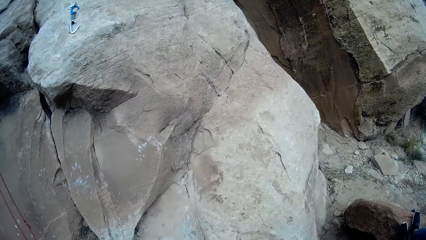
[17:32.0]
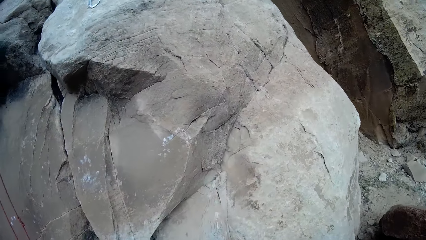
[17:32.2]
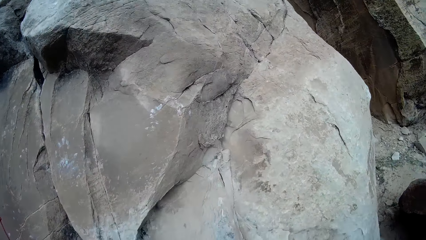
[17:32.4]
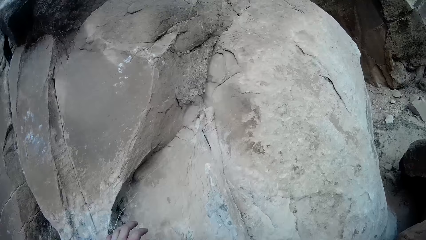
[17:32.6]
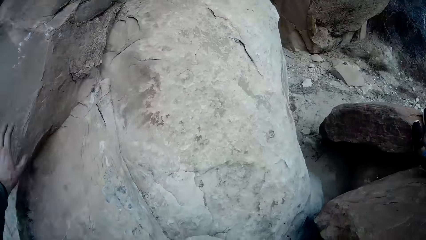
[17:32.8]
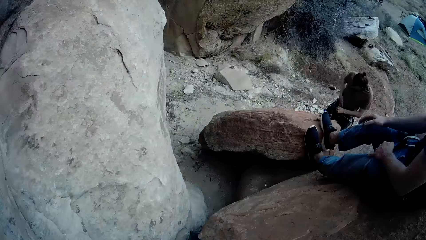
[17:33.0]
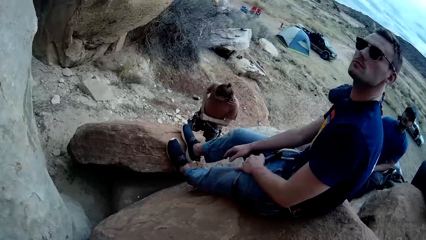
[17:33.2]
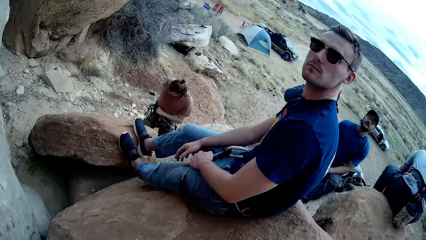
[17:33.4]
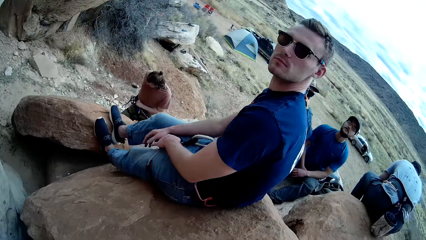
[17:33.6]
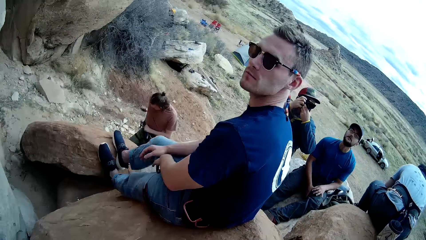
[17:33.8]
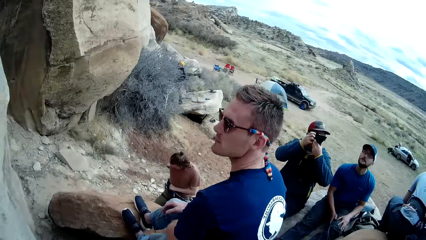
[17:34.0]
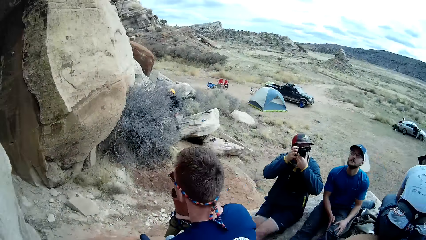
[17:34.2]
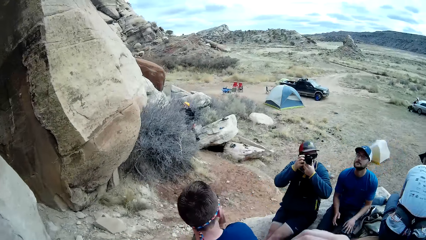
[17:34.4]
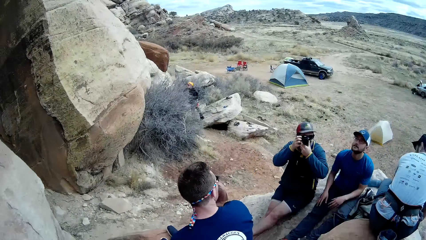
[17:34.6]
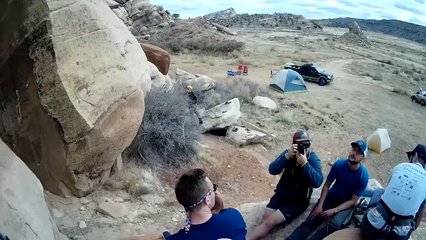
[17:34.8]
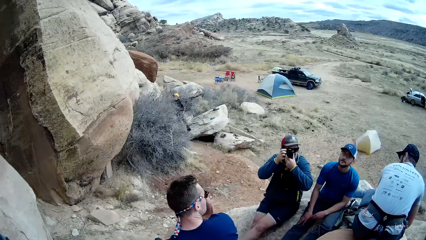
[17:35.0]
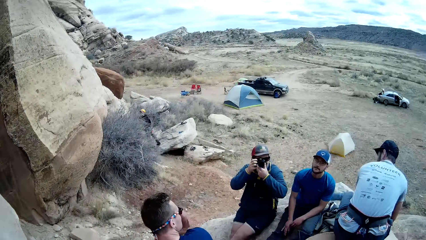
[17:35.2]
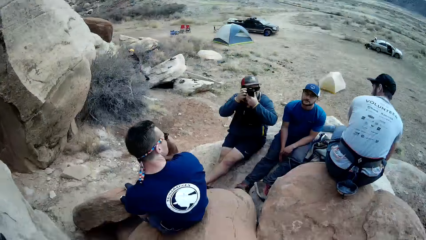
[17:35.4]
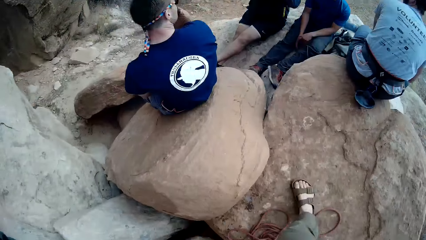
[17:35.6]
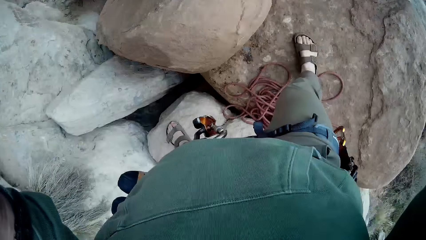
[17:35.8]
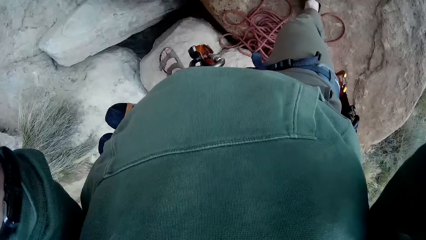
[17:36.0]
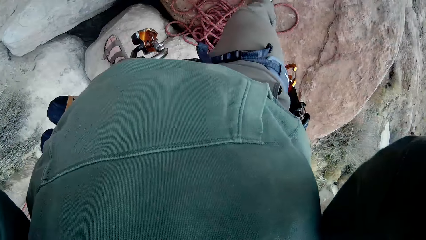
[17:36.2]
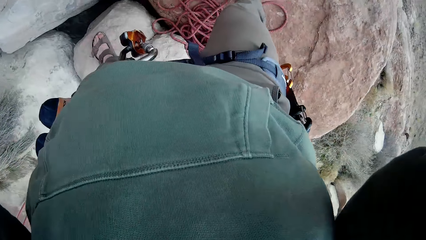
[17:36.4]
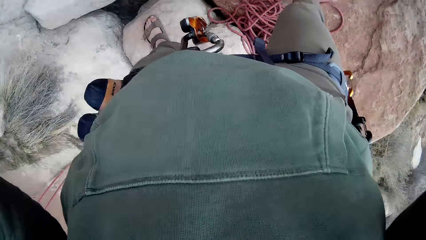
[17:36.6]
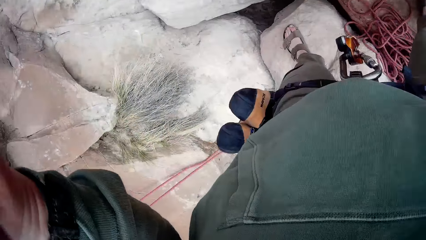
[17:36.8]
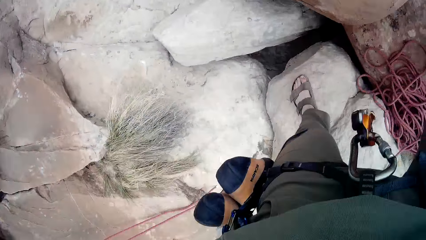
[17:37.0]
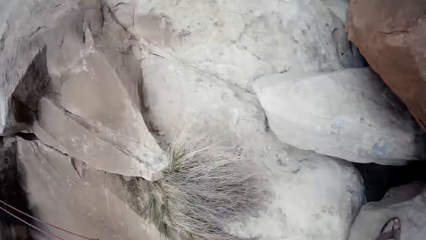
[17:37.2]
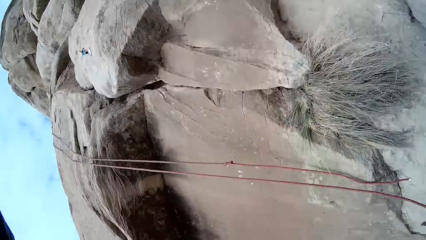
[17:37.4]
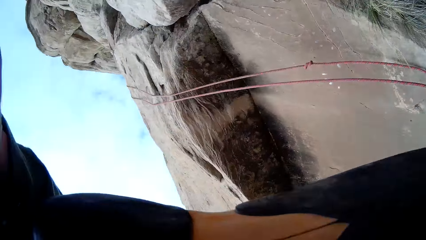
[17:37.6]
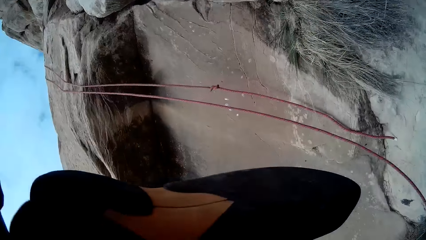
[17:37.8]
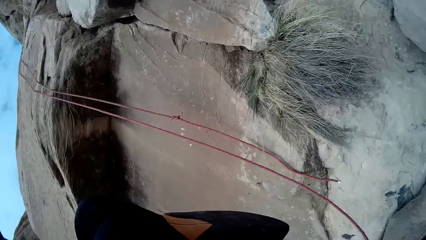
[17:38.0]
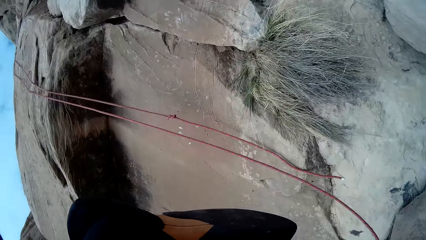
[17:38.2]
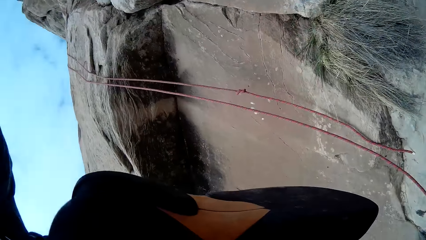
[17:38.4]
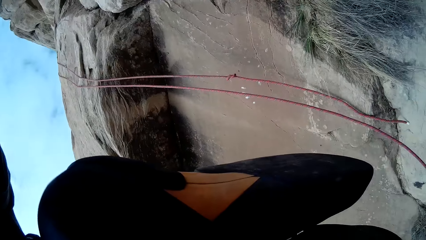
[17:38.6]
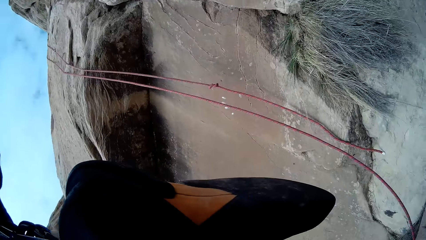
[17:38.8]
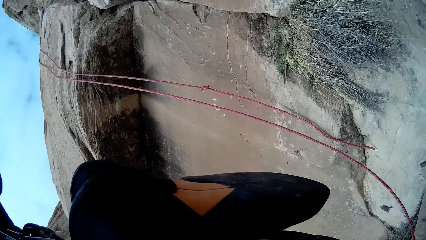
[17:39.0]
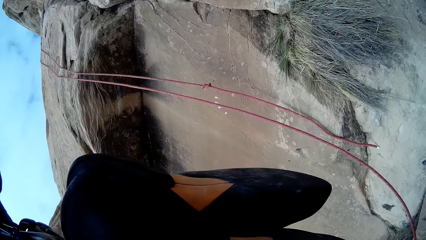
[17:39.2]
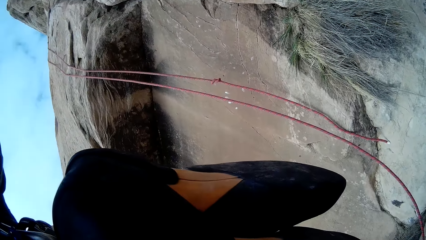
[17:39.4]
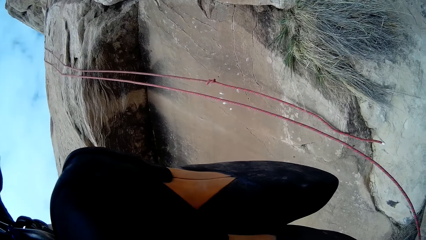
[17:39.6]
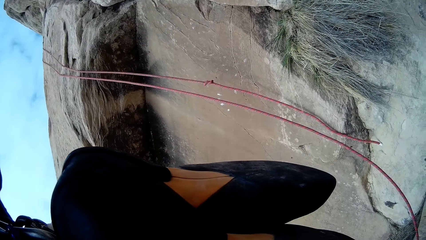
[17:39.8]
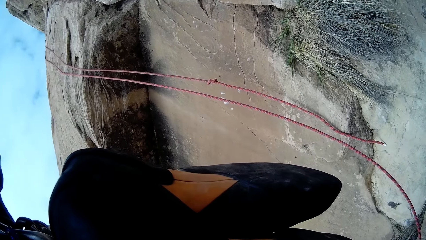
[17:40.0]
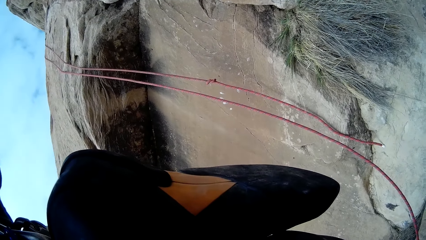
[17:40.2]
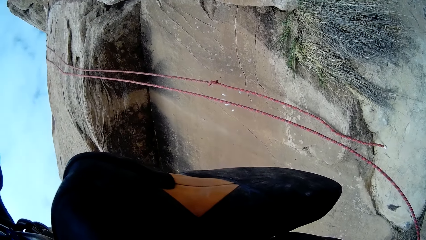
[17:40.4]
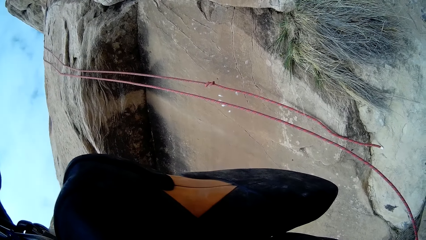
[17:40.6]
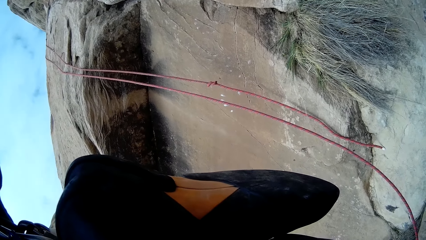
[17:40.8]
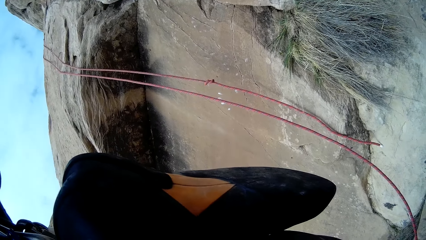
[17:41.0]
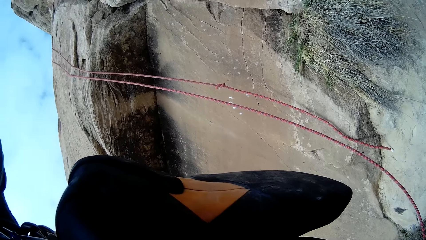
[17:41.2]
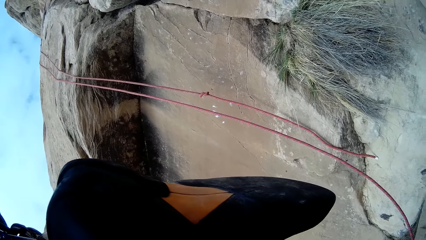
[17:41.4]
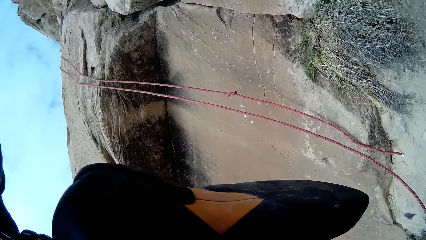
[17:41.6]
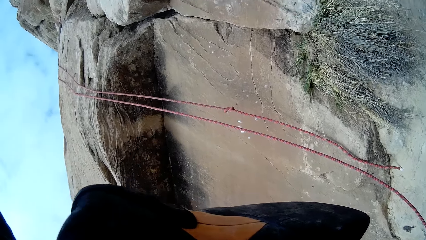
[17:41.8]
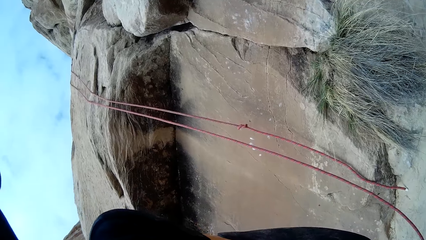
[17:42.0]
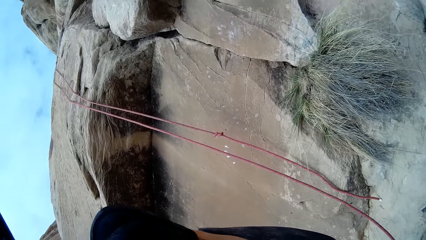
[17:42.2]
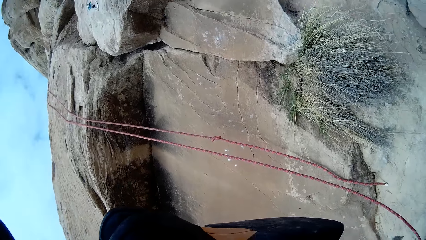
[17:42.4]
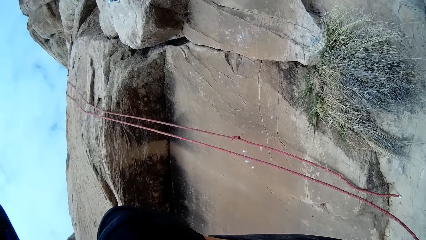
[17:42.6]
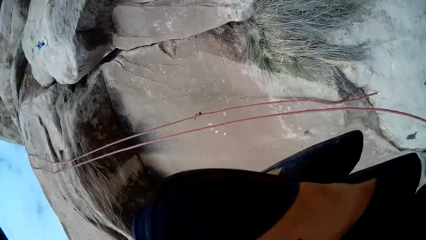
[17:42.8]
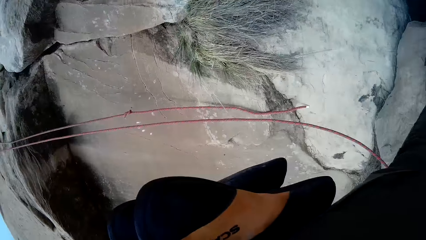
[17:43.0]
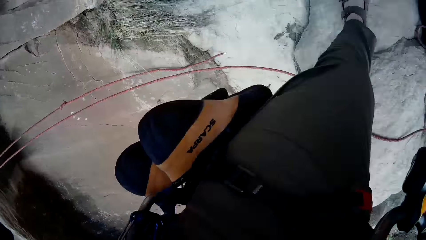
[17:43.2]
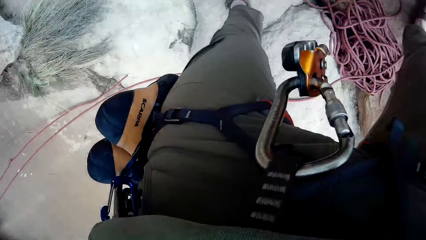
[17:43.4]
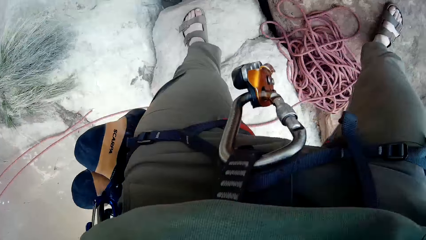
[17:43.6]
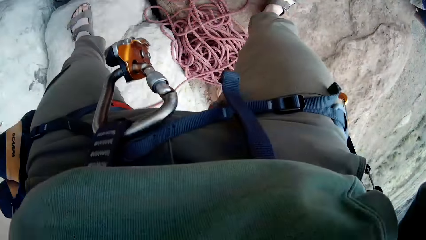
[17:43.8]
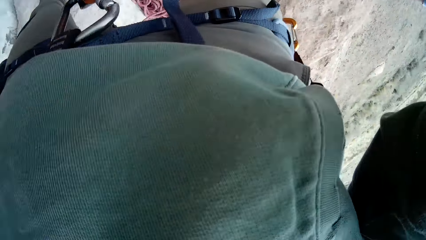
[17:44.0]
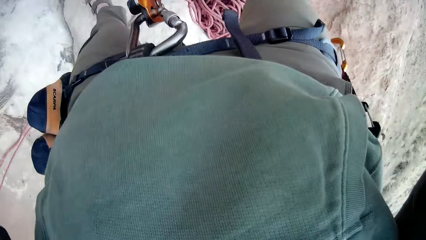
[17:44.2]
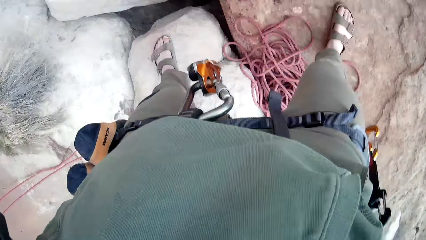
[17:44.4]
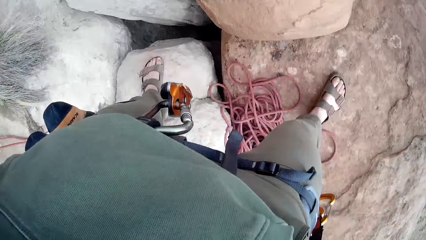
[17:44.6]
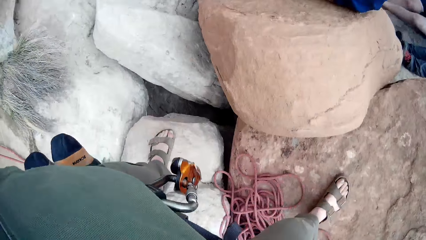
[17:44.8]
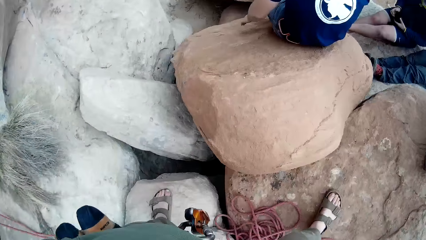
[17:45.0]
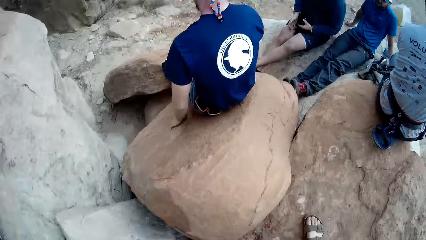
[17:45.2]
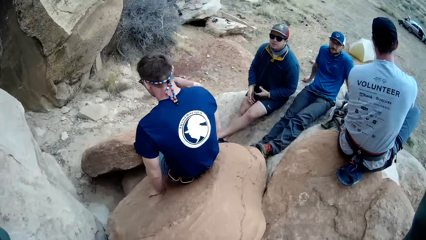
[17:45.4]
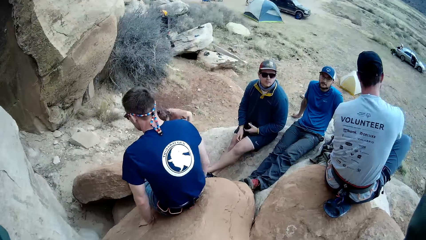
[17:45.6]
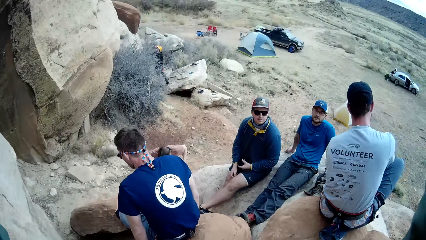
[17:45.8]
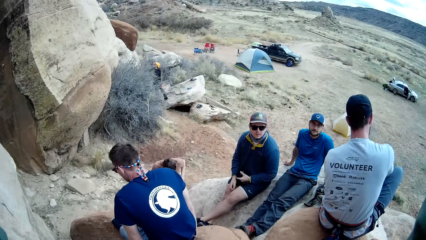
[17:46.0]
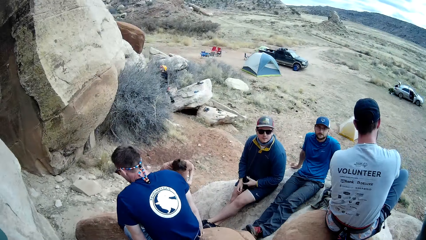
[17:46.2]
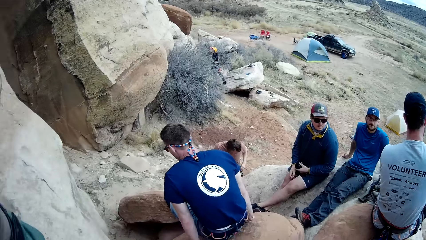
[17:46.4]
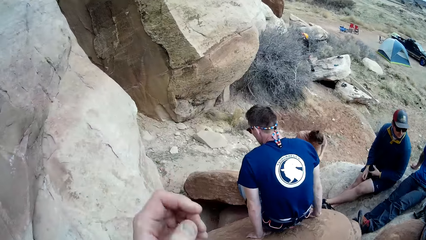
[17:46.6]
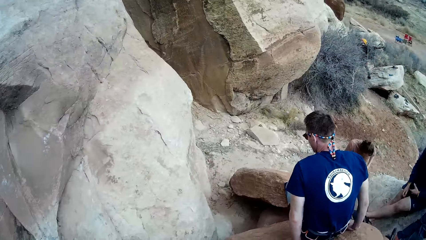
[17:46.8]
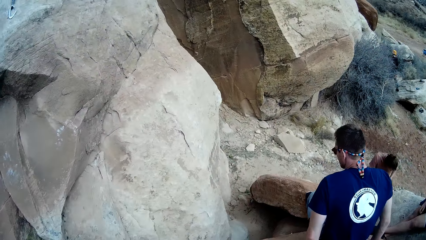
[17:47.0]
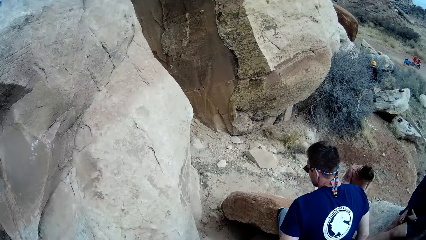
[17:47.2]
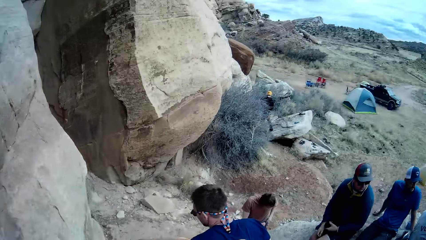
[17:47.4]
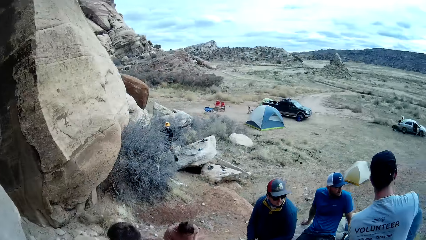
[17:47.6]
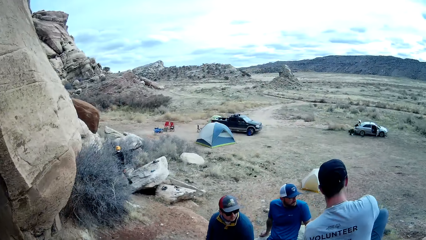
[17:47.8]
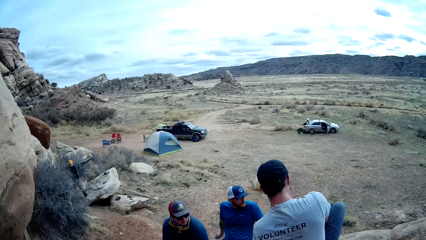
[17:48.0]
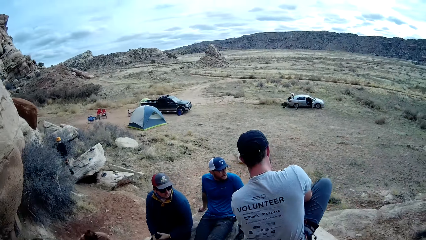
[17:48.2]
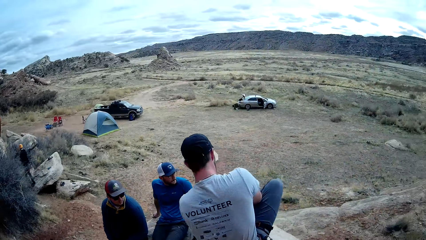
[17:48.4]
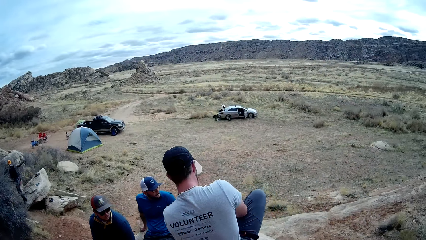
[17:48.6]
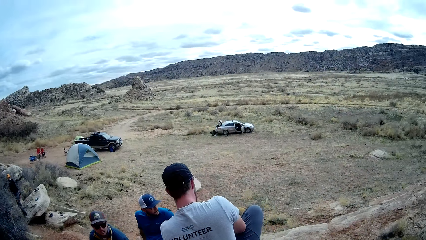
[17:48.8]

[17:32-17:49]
The camera wearer lifts the other hand. He adjusts the camera on his head with both hands.
